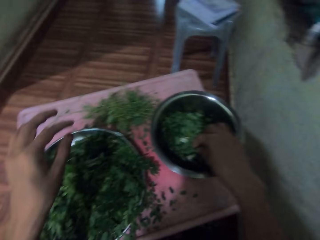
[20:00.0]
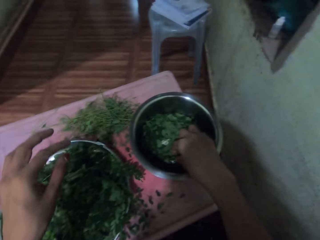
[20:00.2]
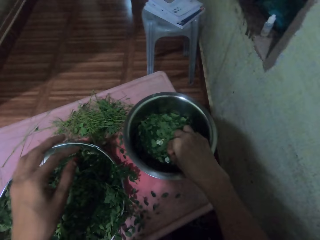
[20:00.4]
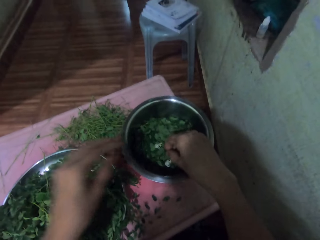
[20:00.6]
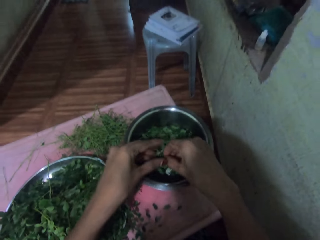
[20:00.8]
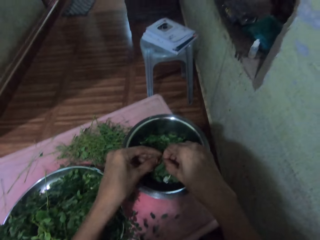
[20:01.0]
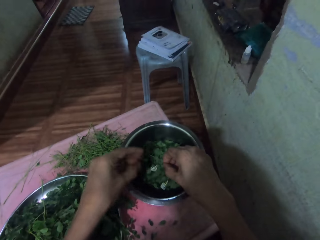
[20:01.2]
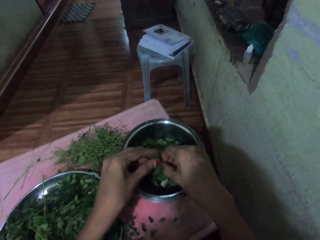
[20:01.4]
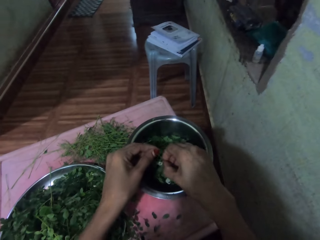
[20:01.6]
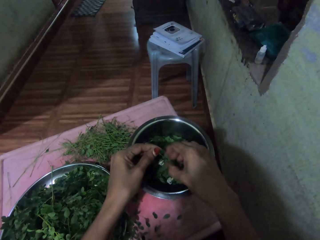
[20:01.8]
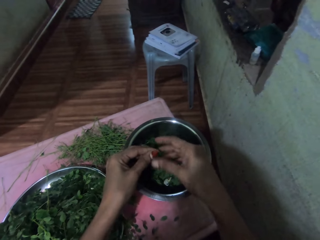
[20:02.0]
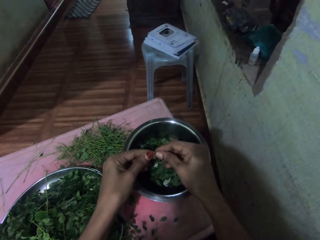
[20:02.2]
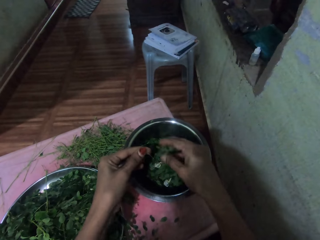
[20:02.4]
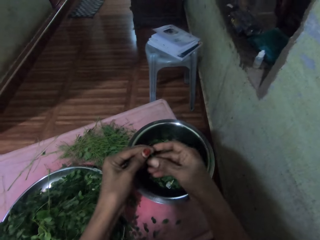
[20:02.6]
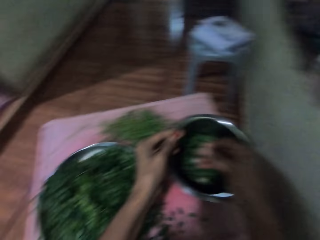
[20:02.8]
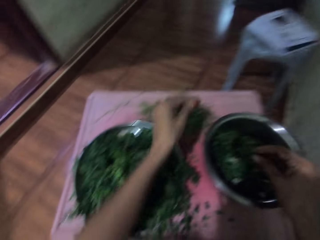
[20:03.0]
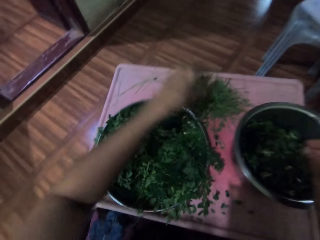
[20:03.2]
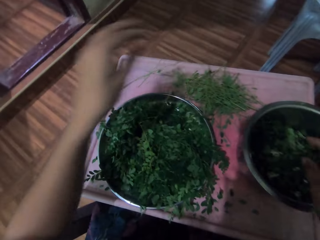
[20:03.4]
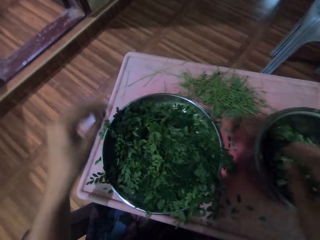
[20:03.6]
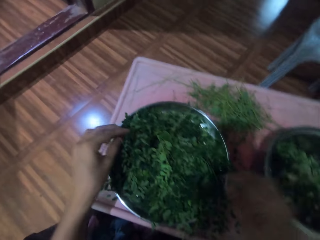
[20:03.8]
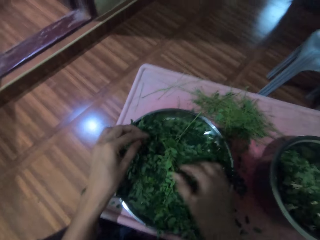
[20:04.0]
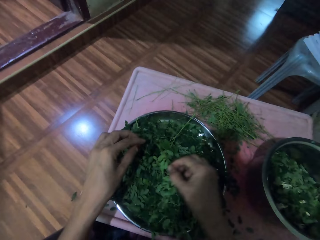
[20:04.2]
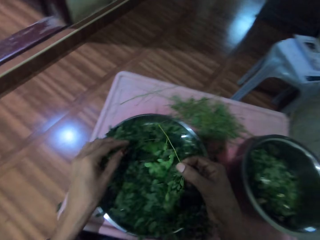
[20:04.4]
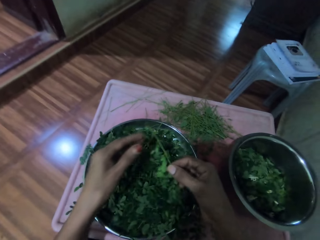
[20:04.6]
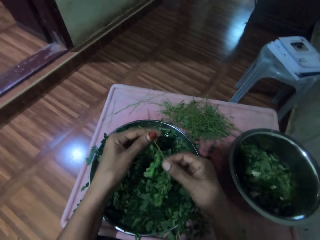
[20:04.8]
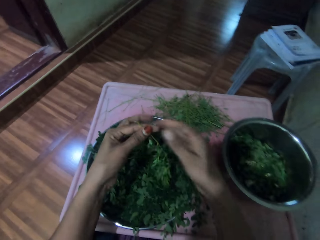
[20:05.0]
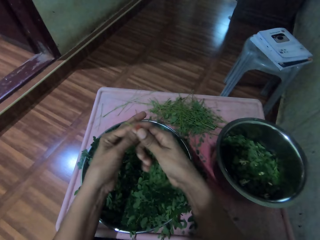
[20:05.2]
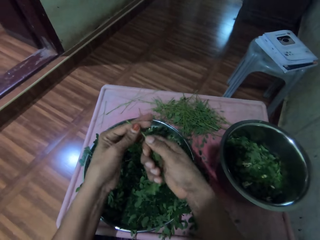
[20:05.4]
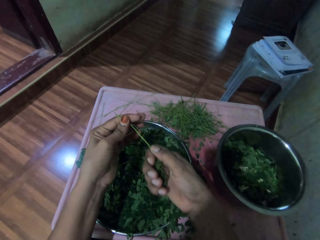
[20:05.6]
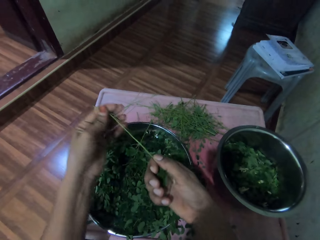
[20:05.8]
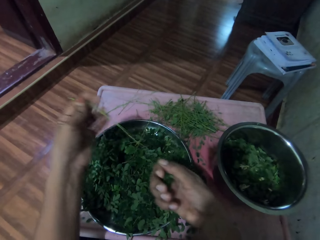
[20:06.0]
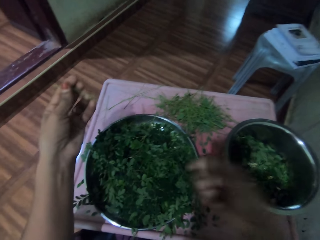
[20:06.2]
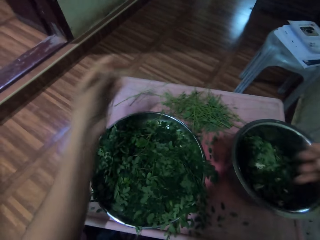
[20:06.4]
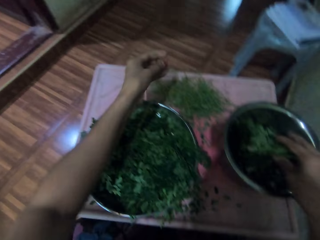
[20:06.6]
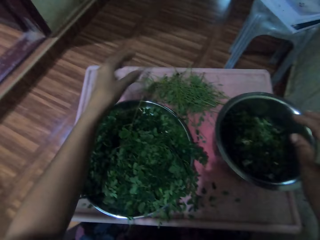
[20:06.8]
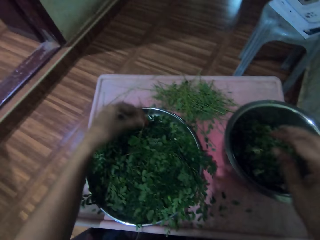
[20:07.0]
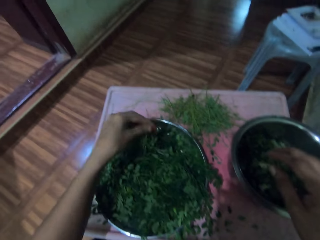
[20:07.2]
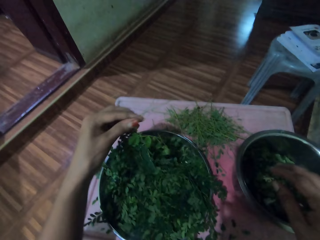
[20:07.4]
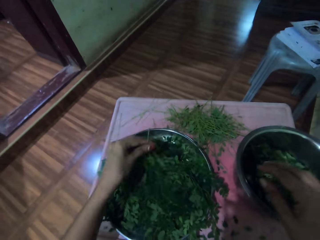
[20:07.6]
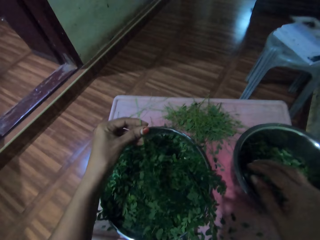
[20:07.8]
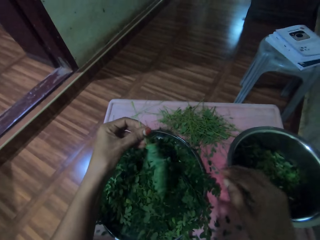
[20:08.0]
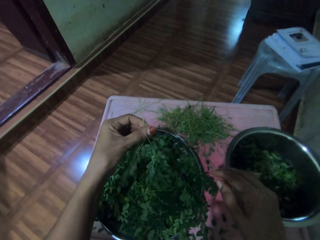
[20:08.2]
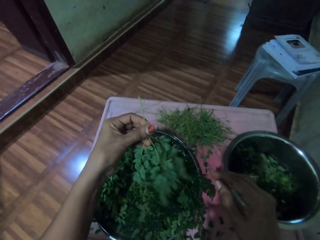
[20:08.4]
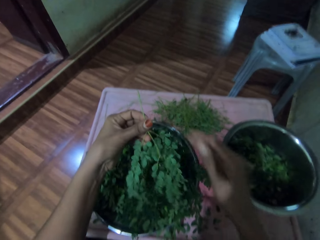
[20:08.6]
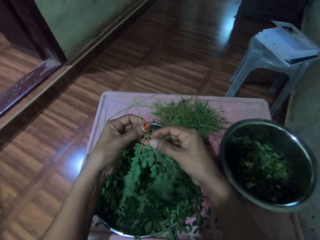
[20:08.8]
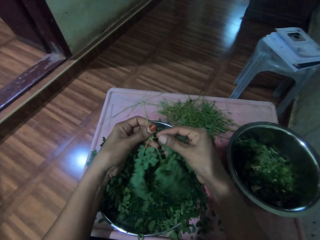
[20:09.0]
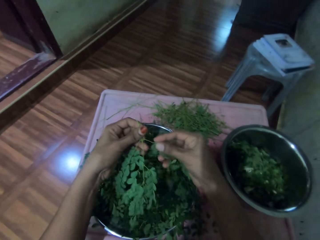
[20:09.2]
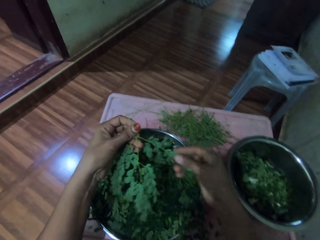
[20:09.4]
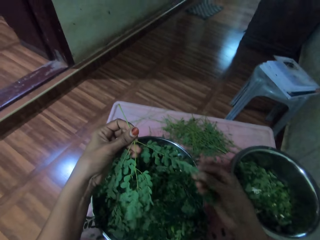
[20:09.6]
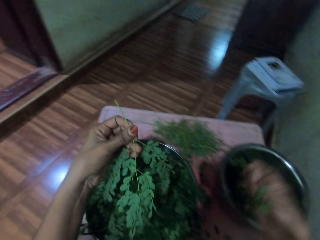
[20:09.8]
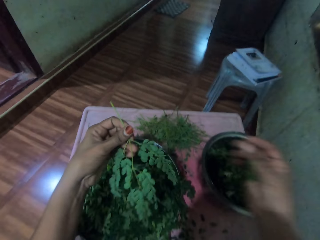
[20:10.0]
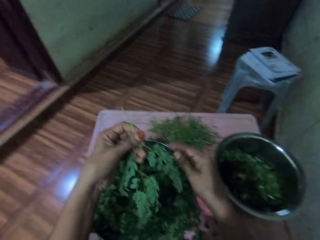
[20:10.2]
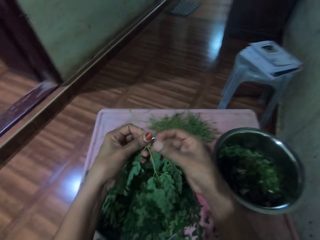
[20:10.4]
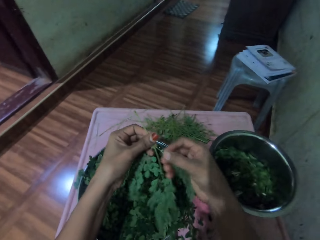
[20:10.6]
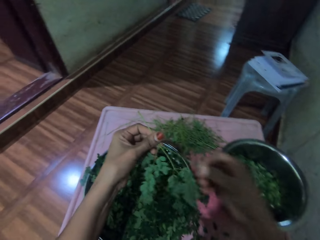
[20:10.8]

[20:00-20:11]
The camera wearer takes a vegetable. They prepare the vegetable. They put vegetables in a bowl. They prepare the vegetable. They put vegetables in the bowl. They prepare the vegetable. They put vegetables in the bowl. They put vegetables in the bowl again. They put down a vegetable stem. They take the vegetable. They shift the vegetable to the left hand. They destem the vegetable. They put vegetables in the bowl. They place the vegetable stem on the table. They take the vegetable. They wipe the vegetable. They destem the vegetable.

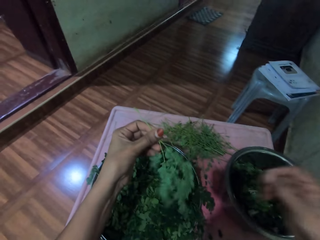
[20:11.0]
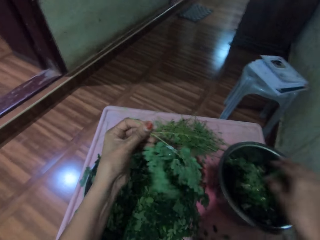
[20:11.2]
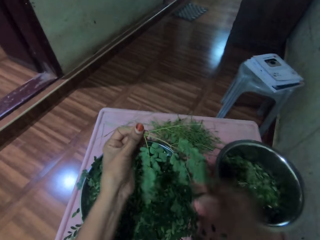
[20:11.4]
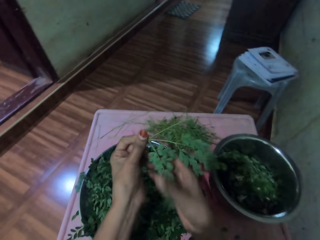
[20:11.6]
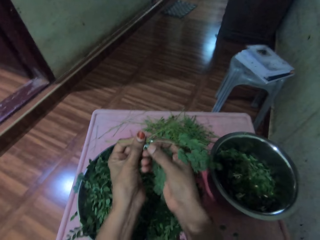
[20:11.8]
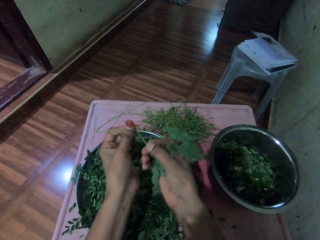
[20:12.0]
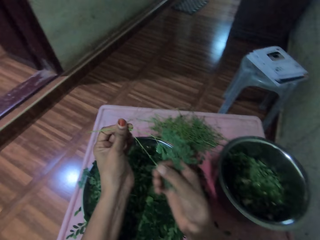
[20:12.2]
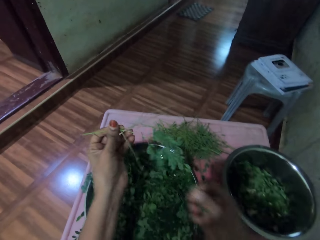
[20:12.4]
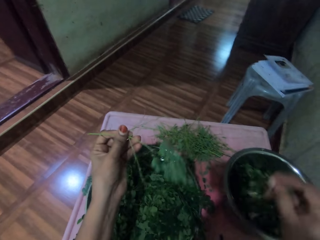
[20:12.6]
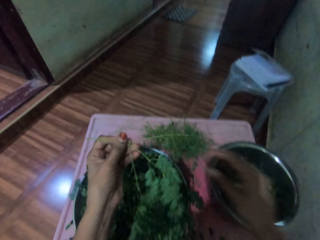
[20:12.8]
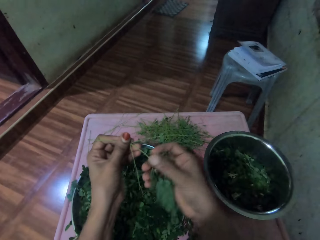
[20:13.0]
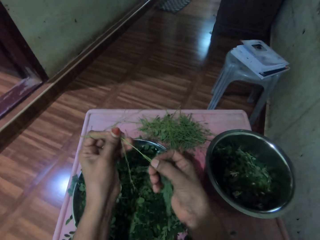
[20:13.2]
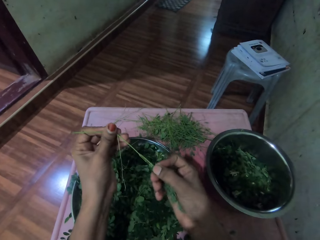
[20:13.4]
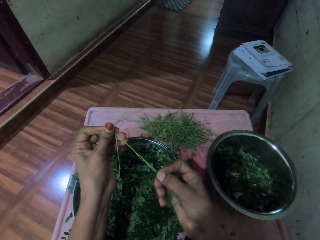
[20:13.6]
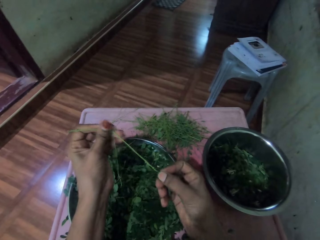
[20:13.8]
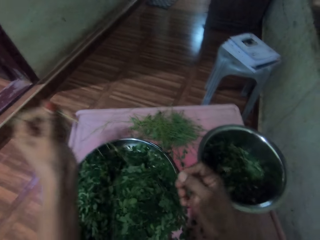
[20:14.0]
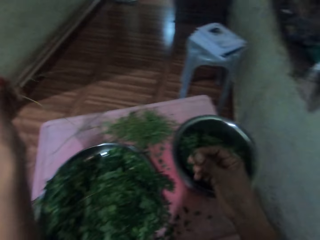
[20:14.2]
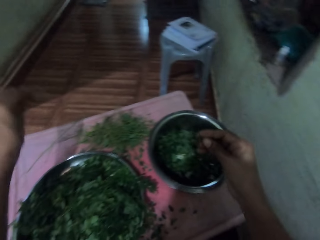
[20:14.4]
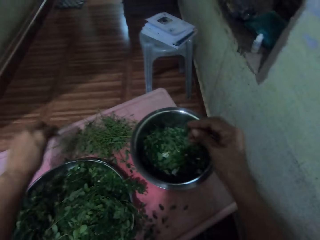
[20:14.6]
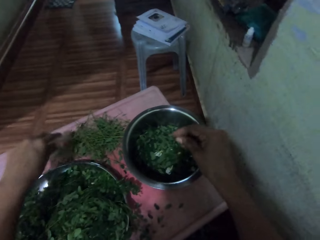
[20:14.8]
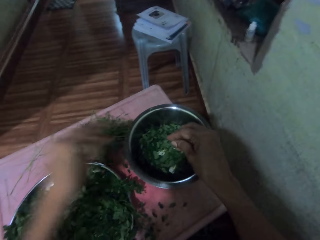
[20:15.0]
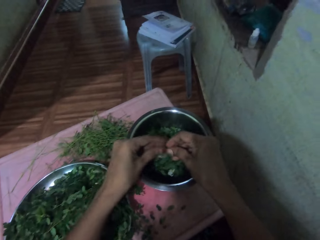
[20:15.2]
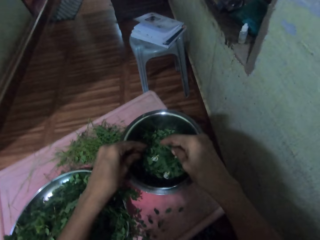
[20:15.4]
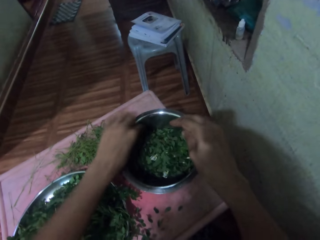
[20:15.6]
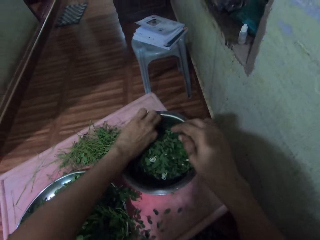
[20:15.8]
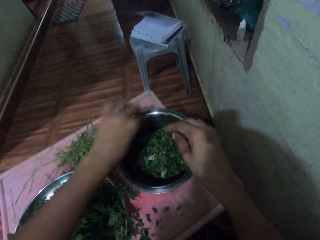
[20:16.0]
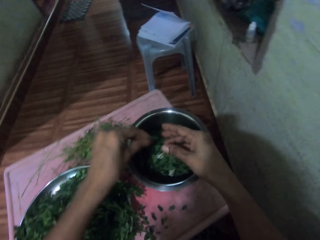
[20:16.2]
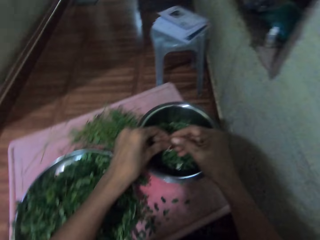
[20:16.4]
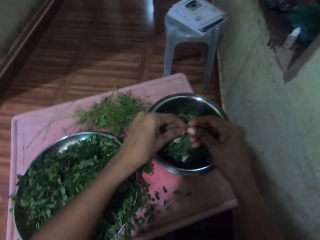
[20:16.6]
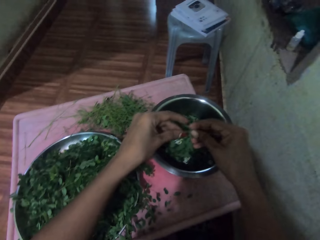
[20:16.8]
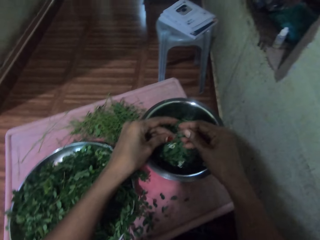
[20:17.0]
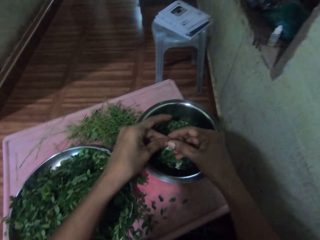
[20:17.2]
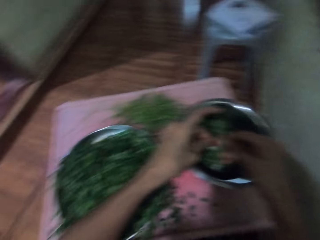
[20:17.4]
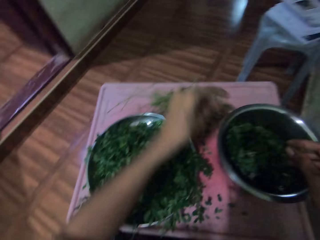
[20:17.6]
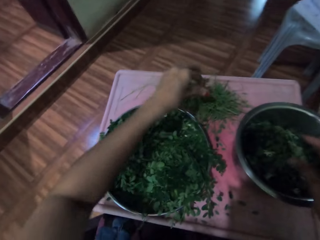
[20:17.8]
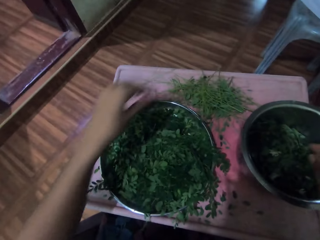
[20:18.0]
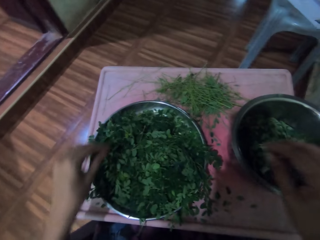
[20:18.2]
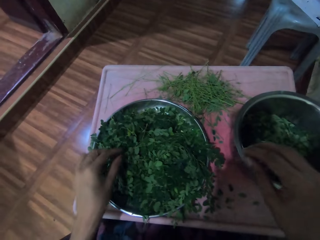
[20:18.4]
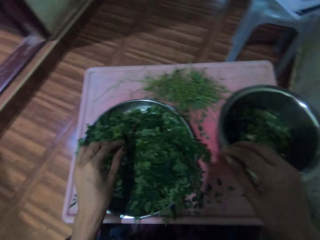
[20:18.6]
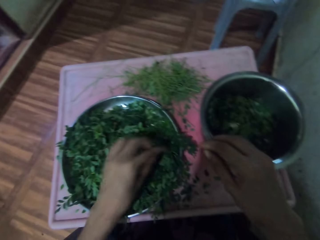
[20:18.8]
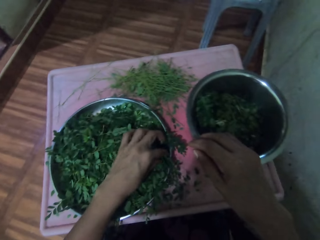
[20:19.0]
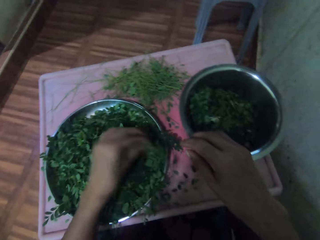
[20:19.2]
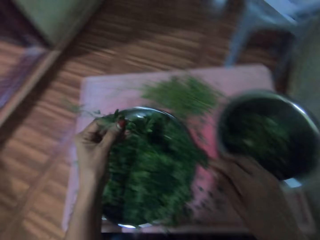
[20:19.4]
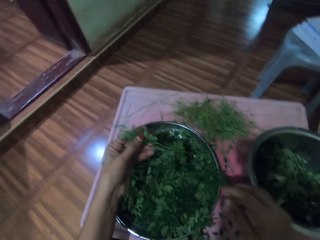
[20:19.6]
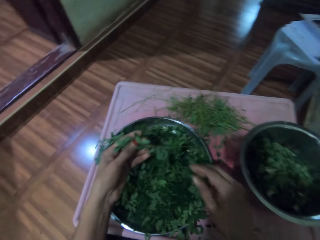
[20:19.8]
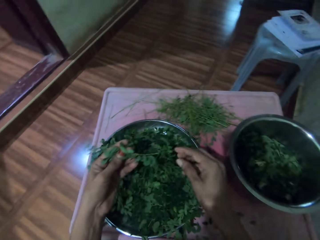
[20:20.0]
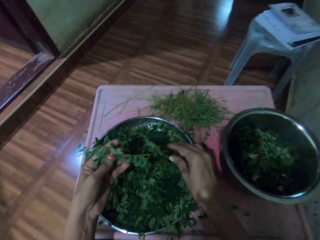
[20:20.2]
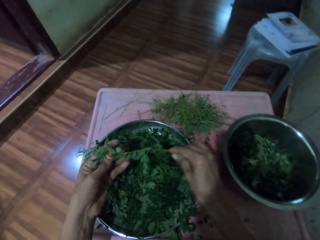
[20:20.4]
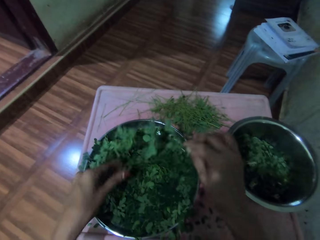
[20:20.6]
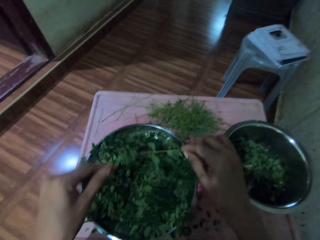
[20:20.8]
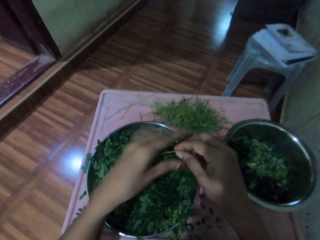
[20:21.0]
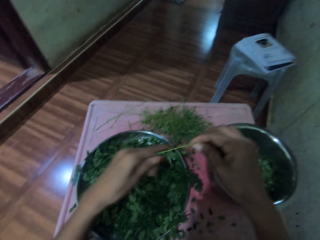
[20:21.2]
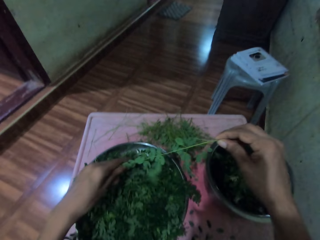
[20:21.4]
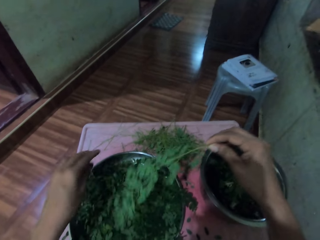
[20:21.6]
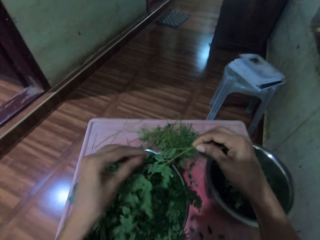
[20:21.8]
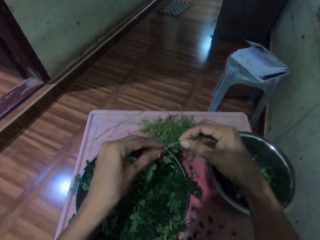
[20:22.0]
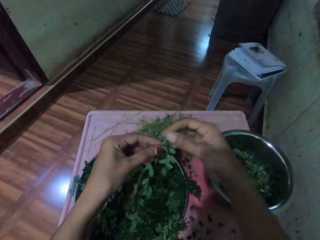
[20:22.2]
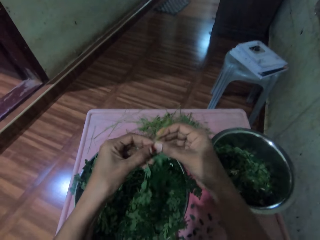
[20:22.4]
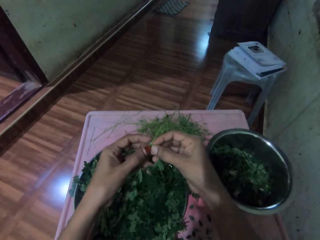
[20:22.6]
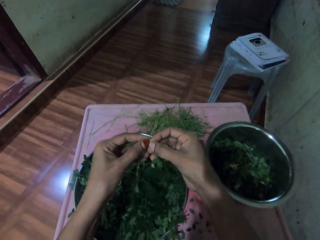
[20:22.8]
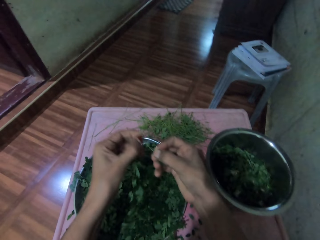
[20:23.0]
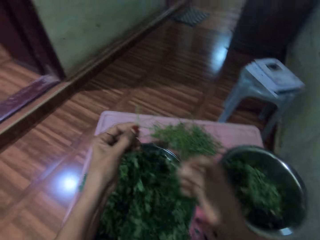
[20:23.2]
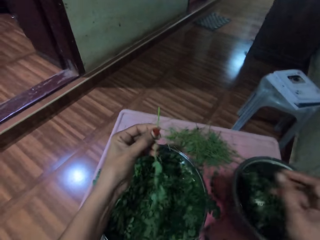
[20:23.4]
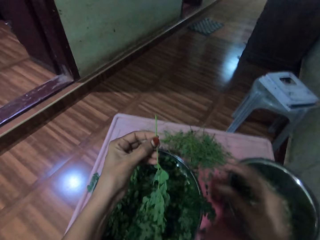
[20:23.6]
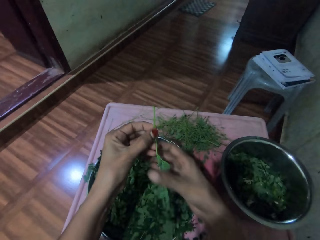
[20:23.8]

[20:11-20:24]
The camera wearer puts vegetables in a bowl. They prepare the vegetable. They put vegetables in the bowl. They prepare the vegetable. They place the vegetable stem on the table. They prepare the vegetable. They put vegetables in the bowl. They take the vegetable. They prepare the vegetable. They put vegetables in the bowl. They put down the vegetable stem. They take the vegetable. They shift the vegetable to the right hand. They wipe the vegetable. They destem the vegetable. They shift the vegetable to the left hand. They put vegetables in the bowl.
